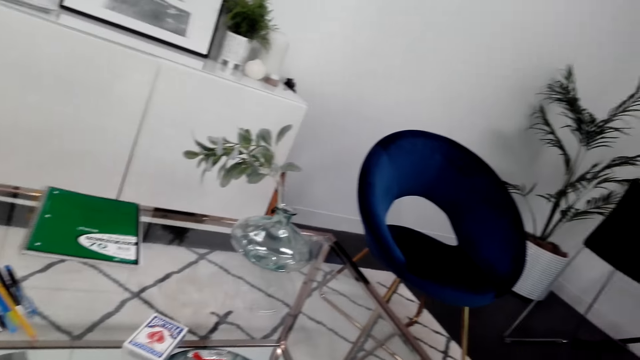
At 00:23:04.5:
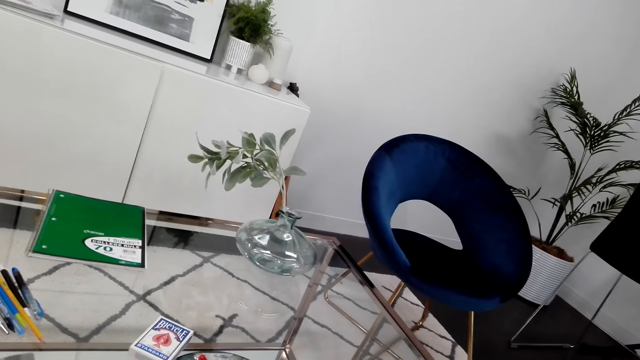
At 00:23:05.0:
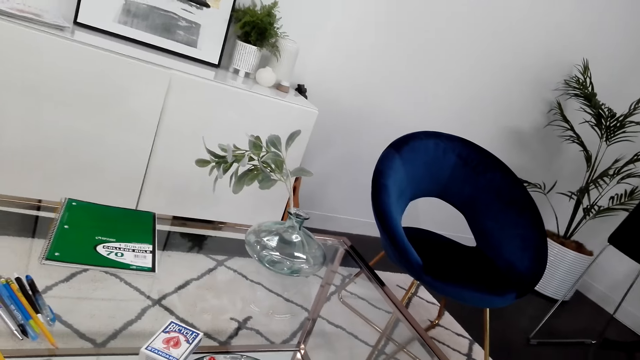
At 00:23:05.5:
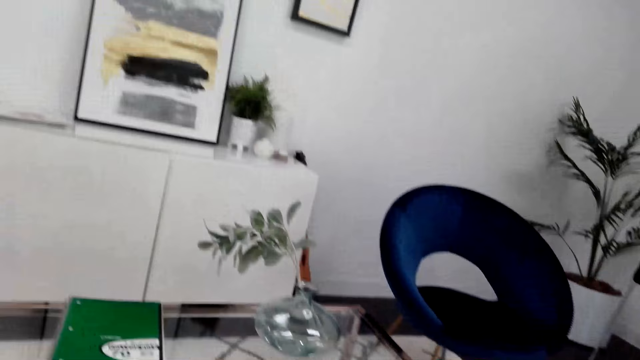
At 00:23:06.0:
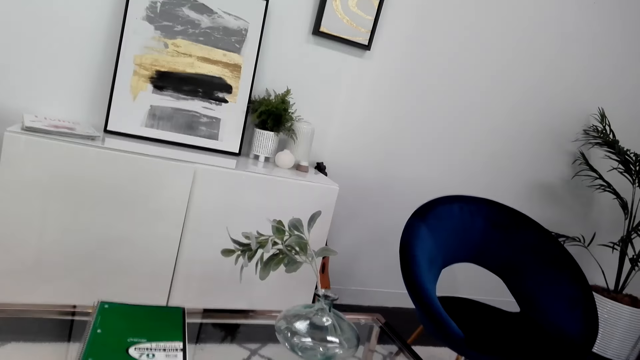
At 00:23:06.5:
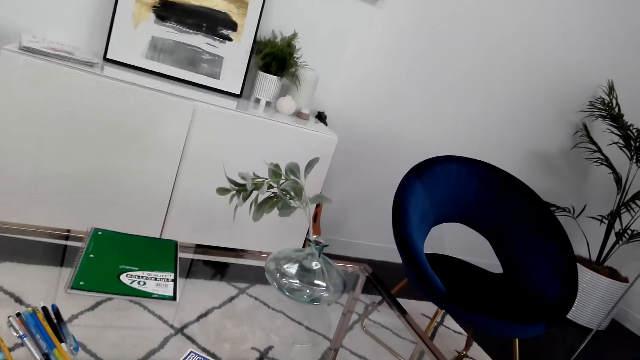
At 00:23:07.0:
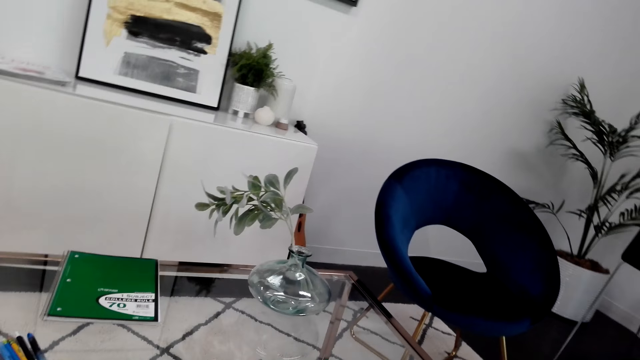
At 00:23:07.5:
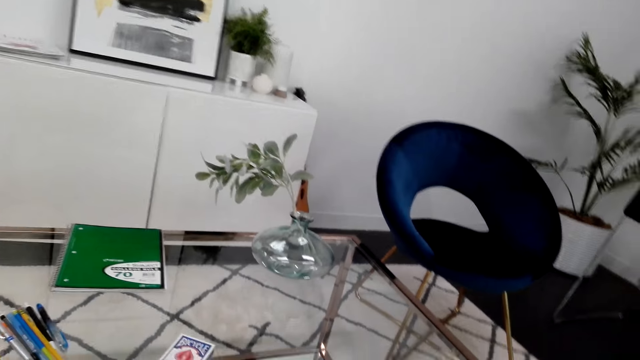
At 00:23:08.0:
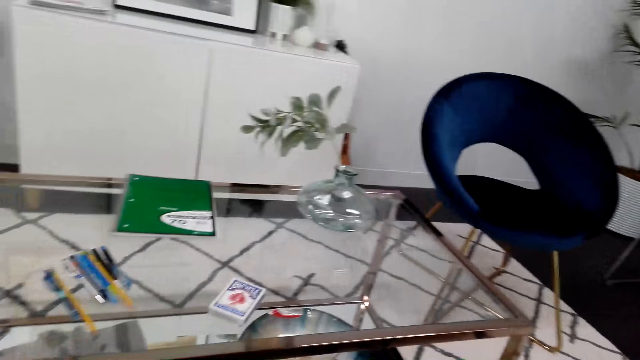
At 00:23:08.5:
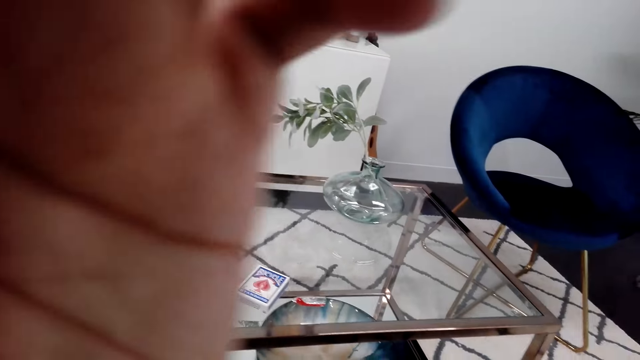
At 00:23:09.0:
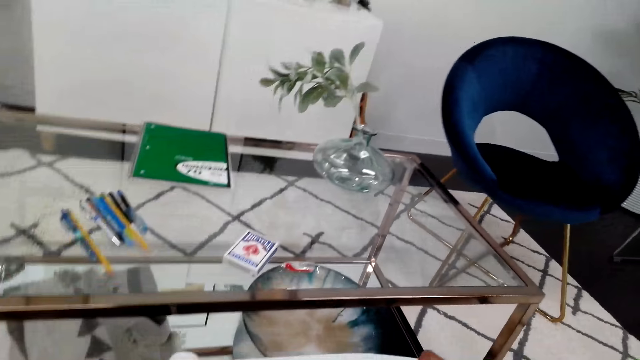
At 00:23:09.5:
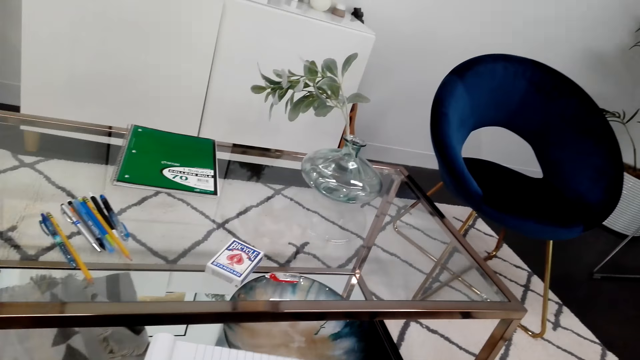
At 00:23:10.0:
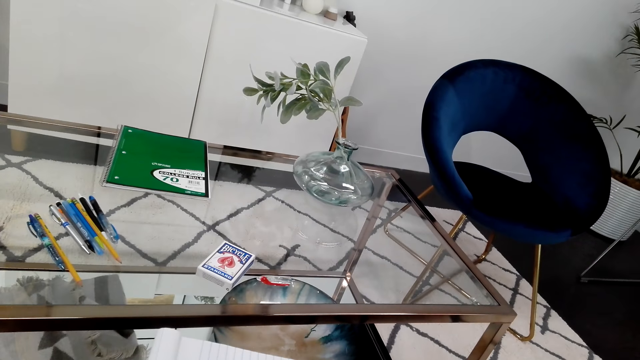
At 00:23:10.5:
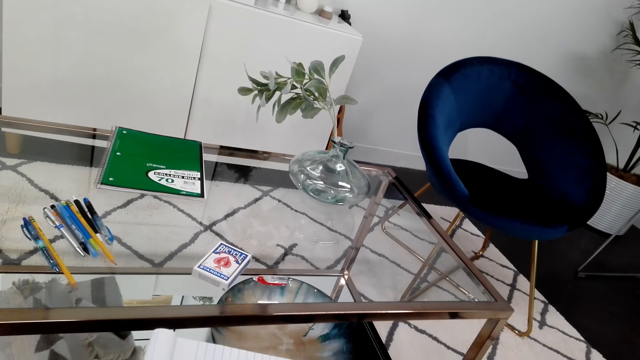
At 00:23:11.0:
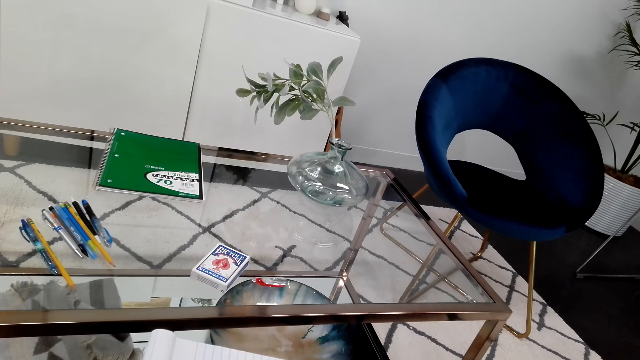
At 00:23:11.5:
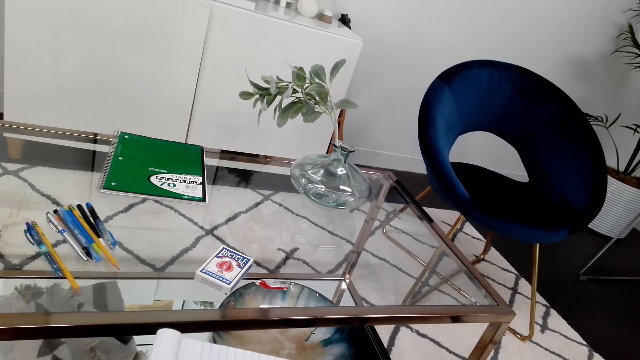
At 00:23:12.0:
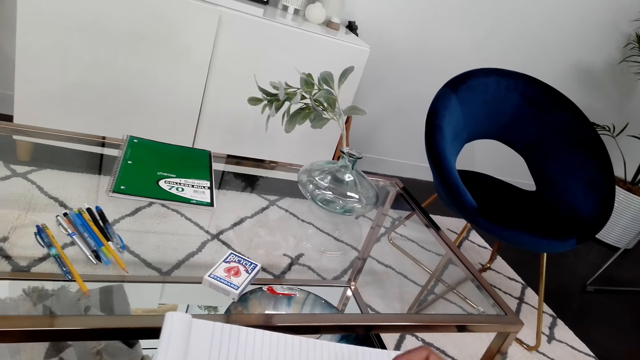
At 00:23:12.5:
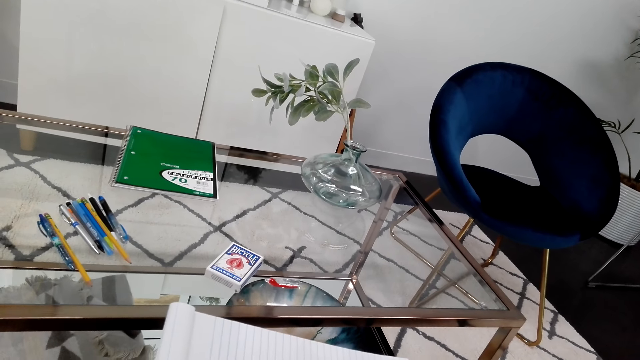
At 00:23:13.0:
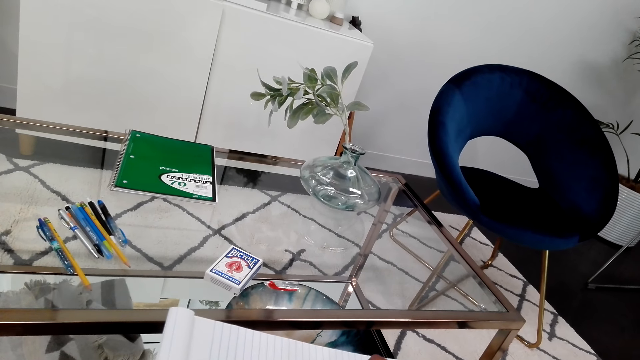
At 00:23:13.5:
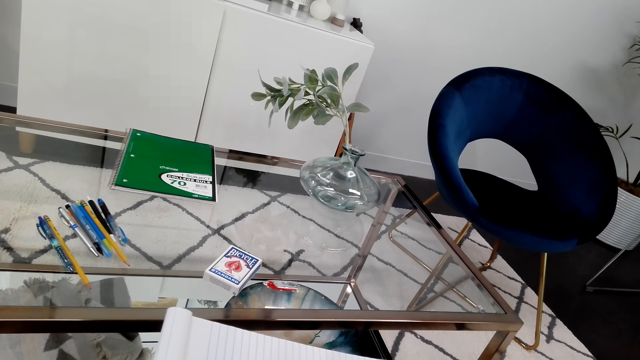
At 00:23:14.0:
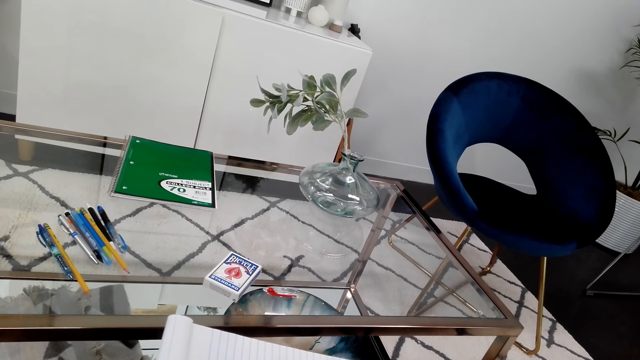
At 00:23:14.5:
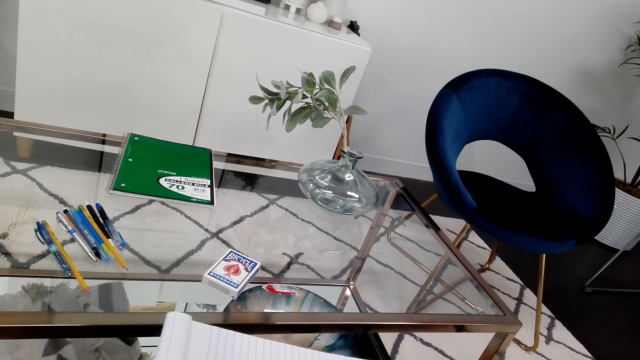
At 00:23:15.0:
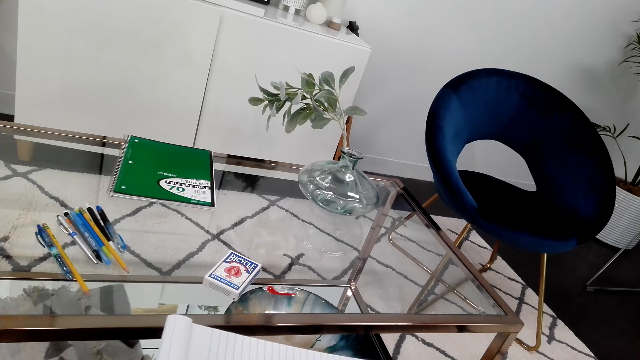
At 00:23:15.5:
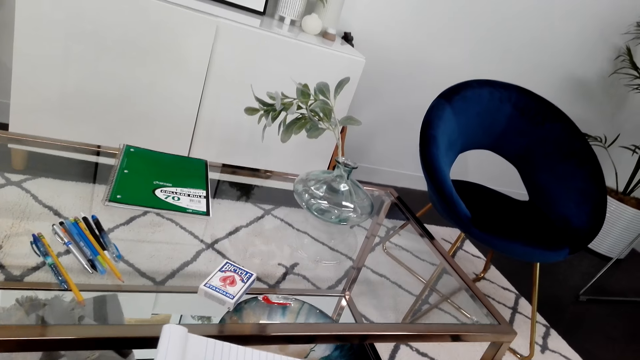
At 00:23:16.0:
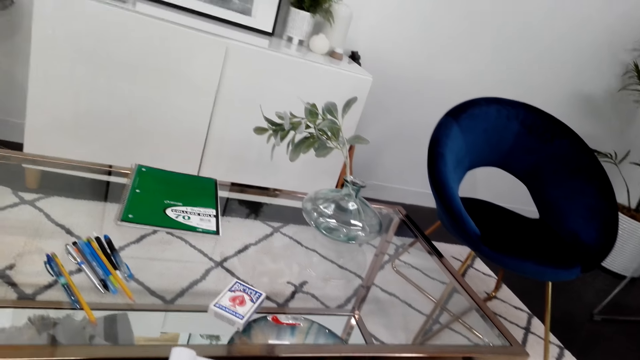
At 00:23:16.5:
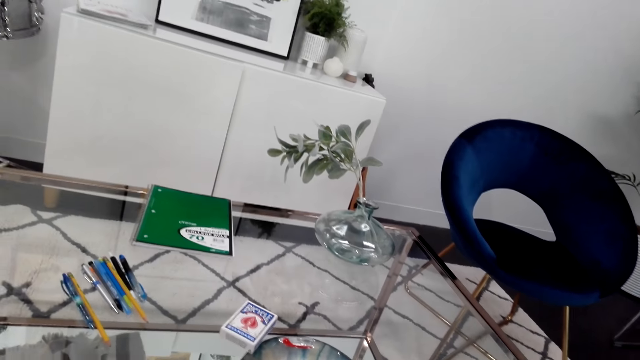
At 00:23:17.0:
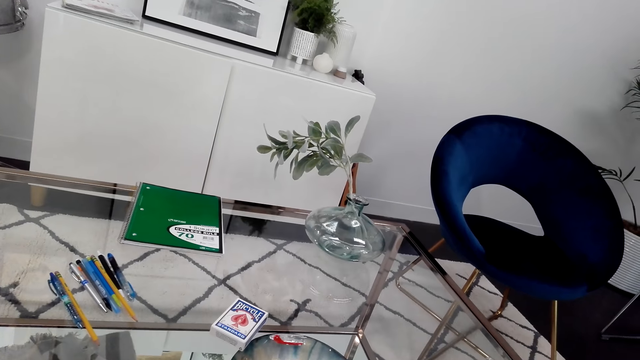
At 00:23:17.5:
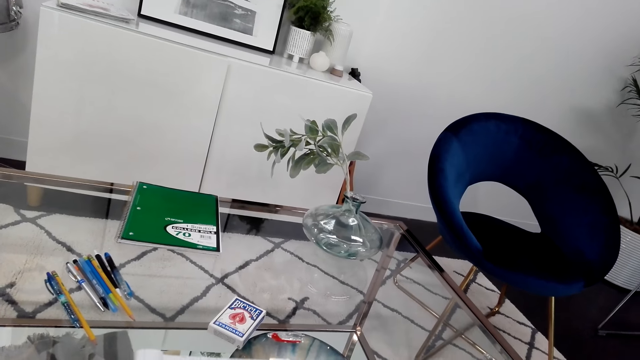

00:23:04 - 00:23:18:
The camera wearer adjusts the camera. He holds the camera. He holds a book in his hand.

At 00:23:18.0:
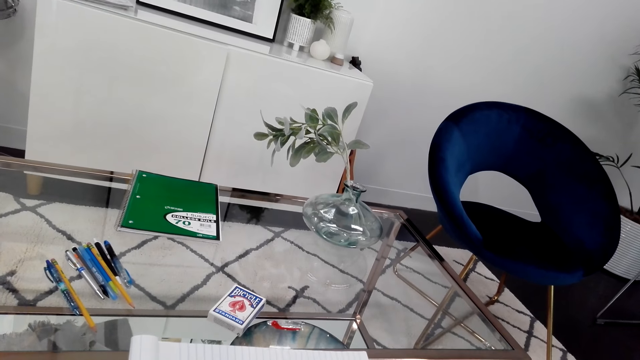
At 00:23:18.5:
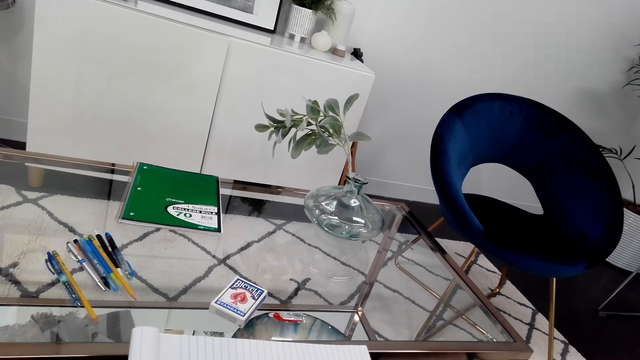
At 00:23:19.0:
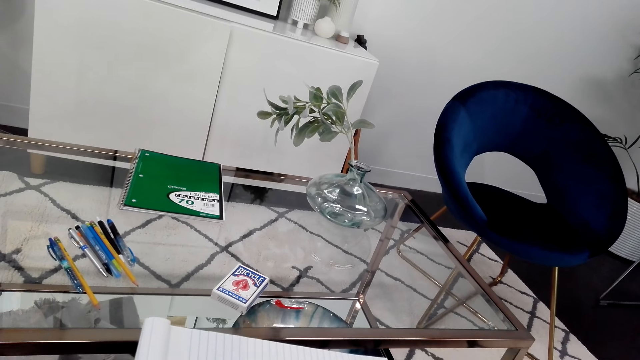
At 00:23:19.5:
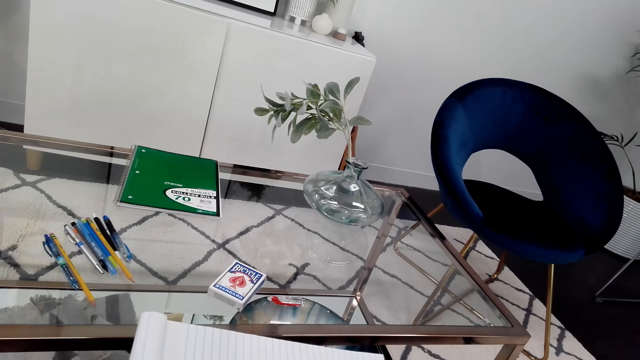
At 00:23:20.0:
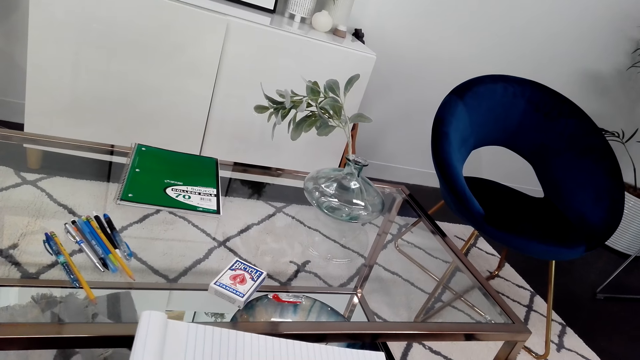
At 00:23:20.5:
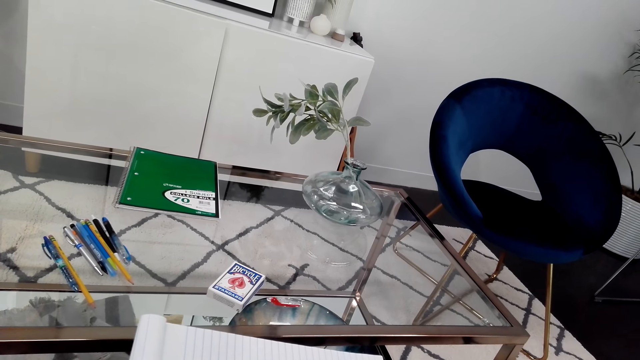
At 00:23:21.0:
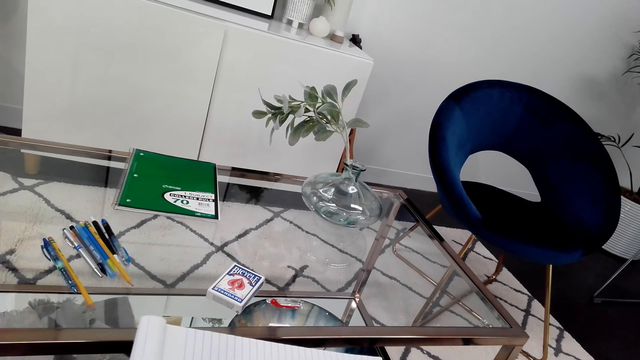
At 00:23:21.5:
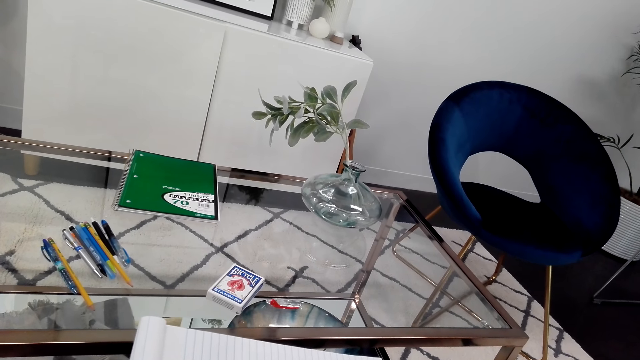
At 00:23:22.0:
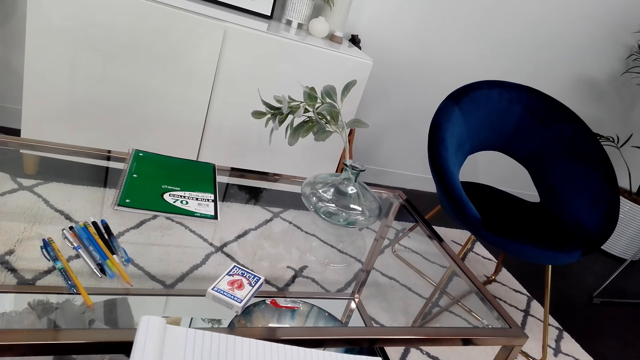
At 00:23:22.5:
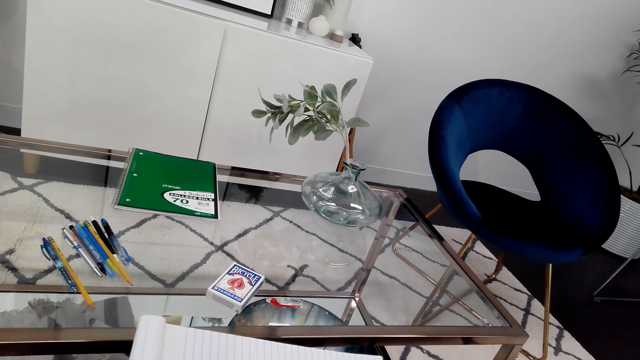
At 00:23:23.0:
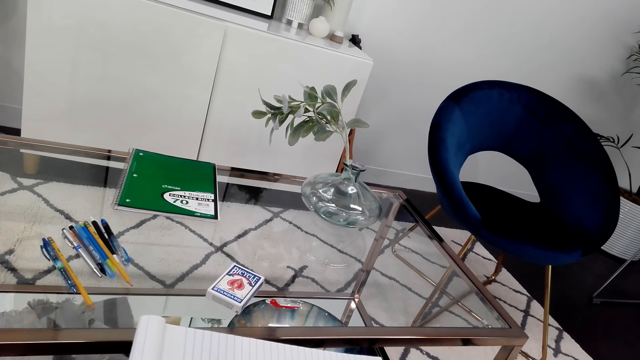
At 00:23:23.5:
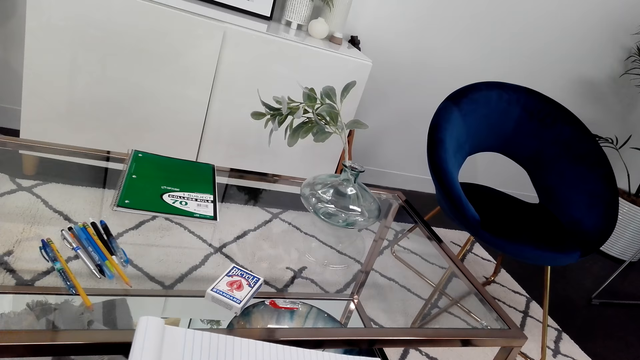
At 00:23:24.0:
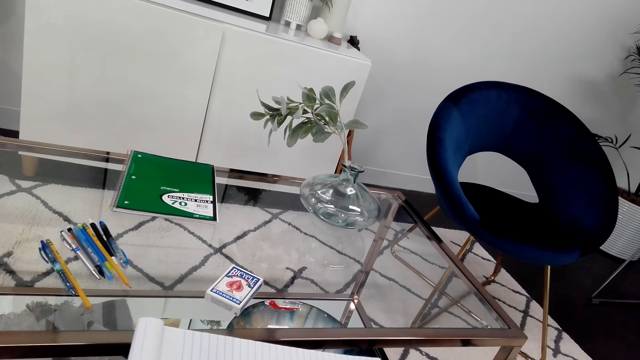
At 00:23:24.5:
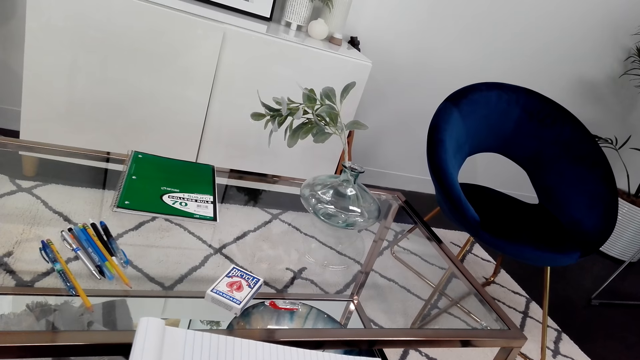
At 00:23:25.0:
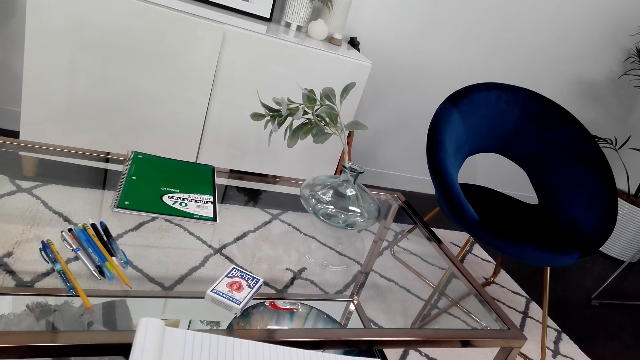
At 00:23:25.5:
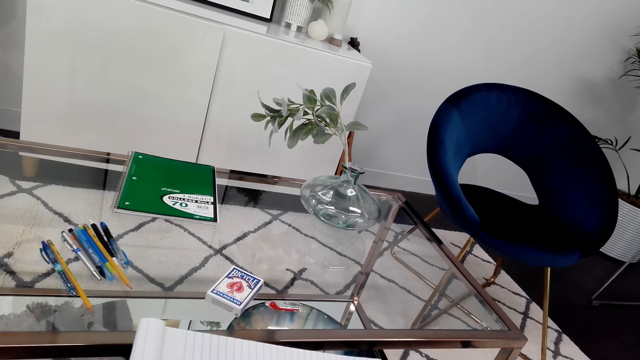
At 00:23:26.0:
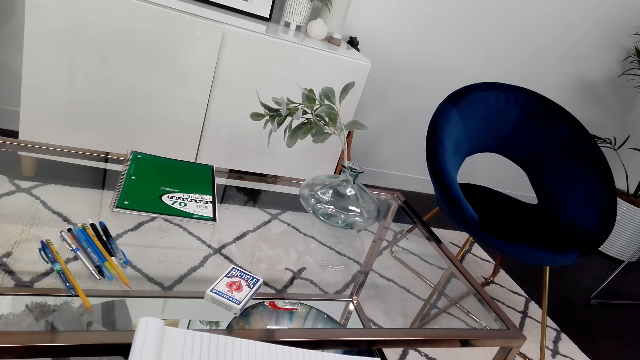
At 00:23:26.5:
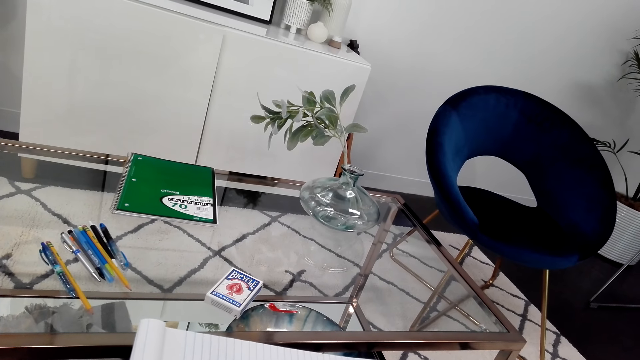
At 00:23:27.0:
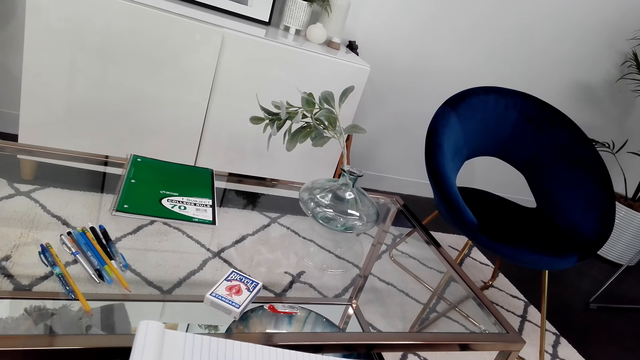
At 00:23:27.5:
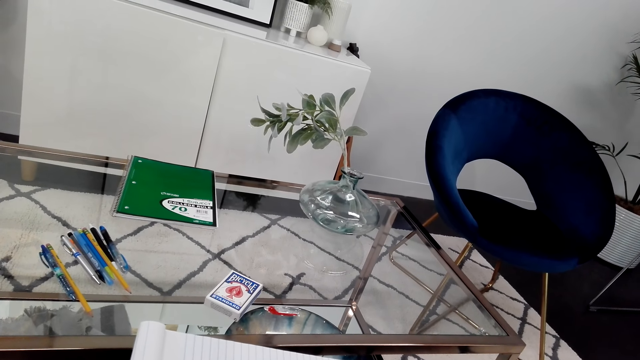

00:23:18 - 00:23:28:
The camera wearer looks at the book.
